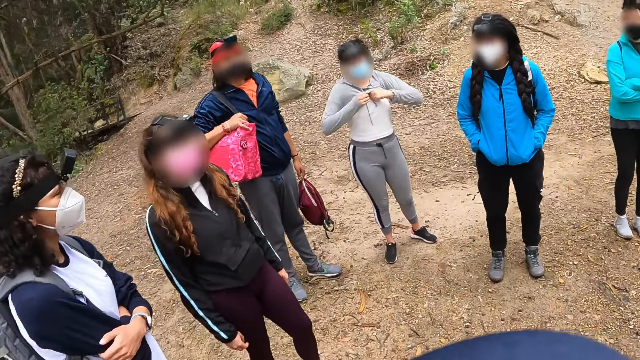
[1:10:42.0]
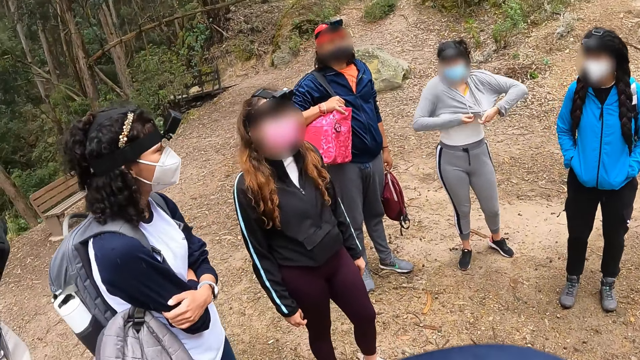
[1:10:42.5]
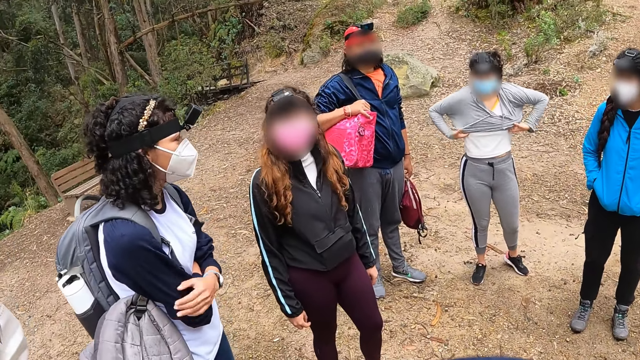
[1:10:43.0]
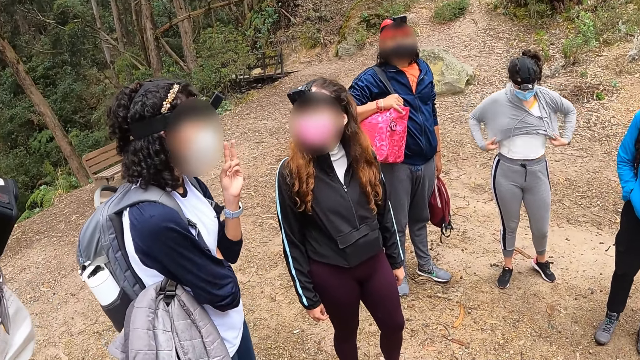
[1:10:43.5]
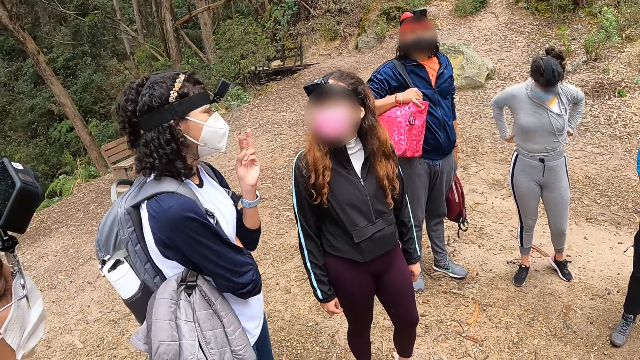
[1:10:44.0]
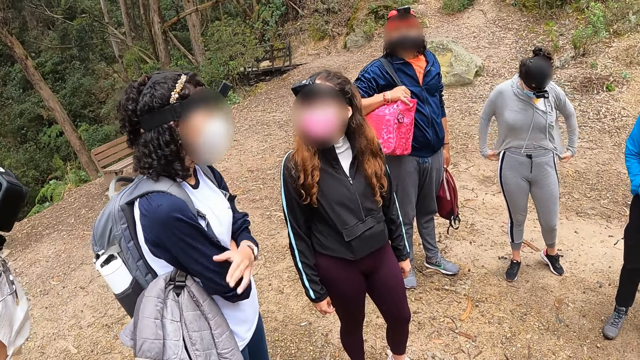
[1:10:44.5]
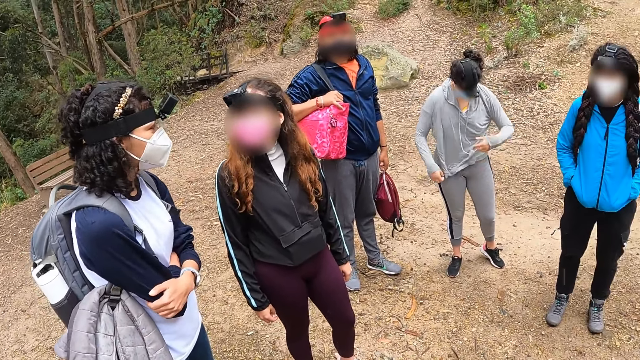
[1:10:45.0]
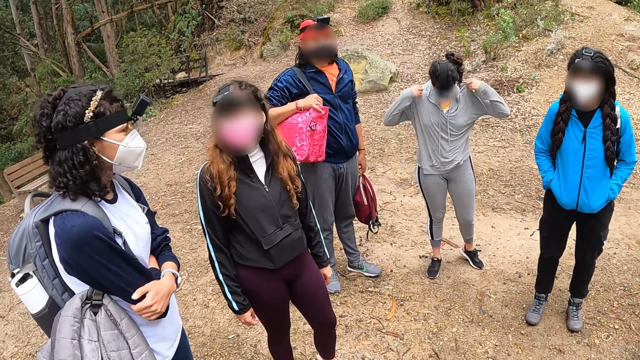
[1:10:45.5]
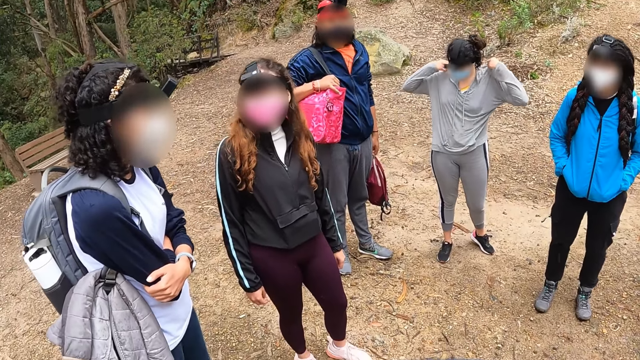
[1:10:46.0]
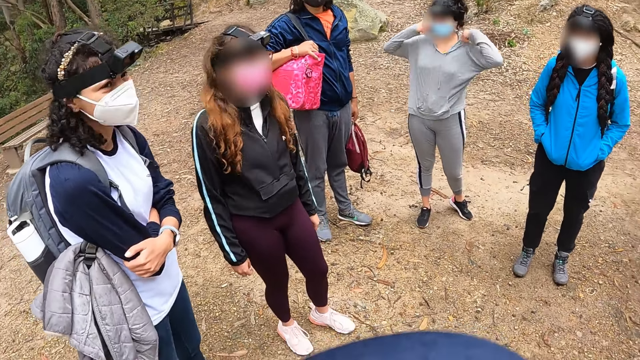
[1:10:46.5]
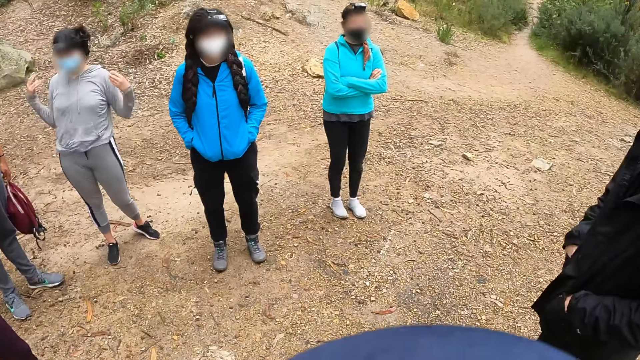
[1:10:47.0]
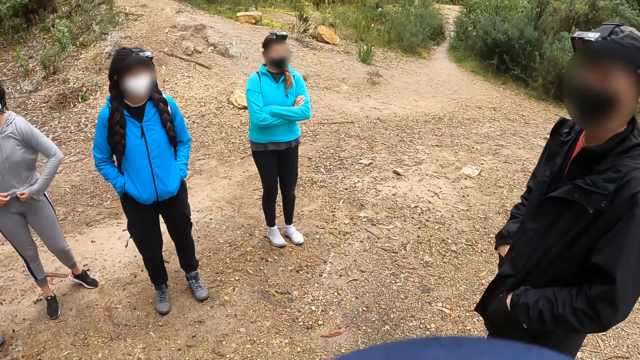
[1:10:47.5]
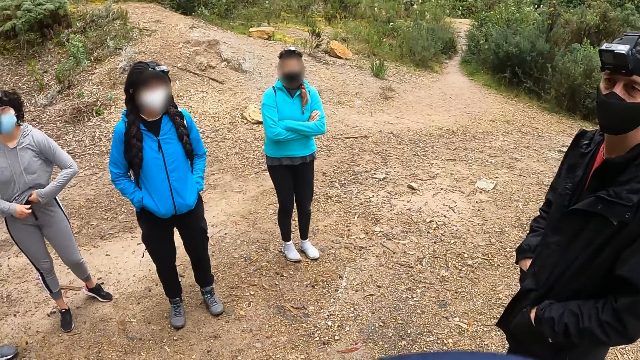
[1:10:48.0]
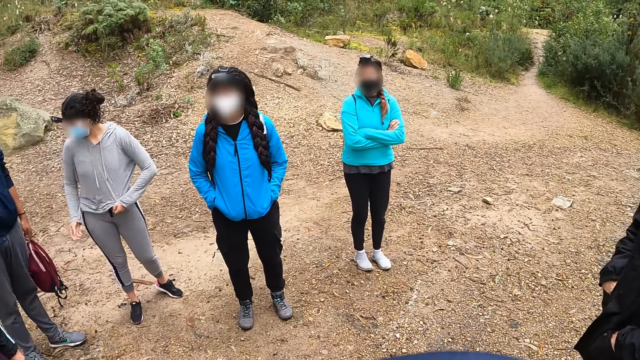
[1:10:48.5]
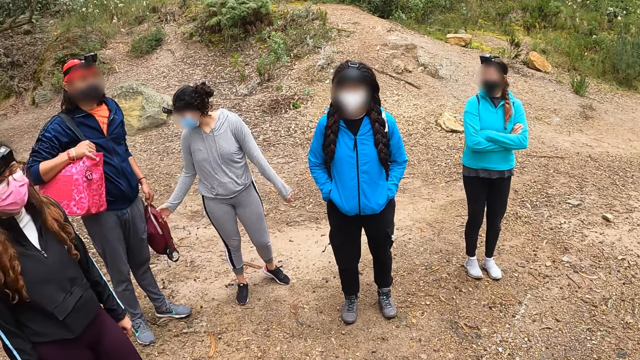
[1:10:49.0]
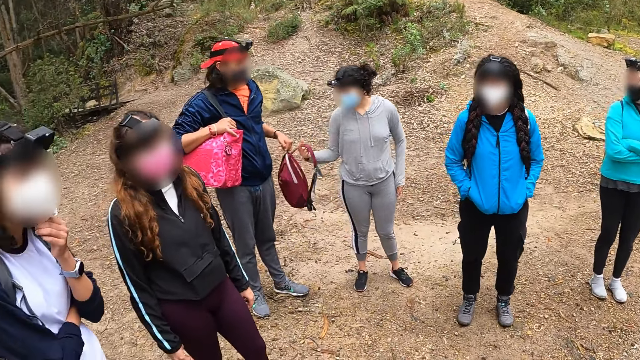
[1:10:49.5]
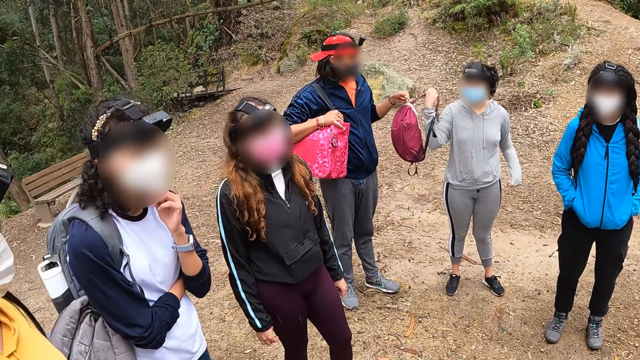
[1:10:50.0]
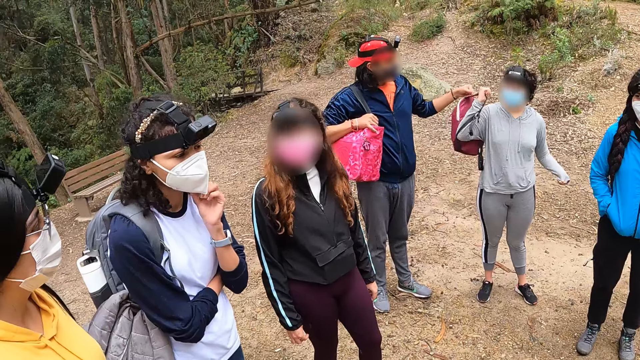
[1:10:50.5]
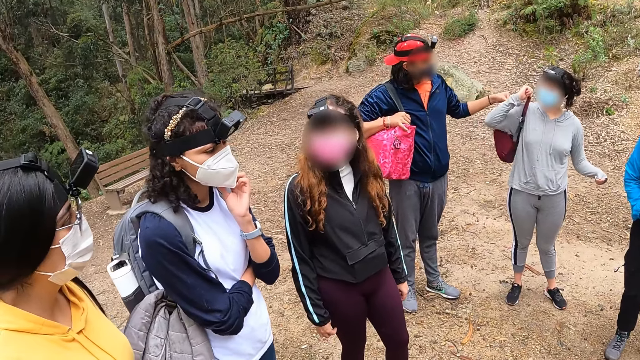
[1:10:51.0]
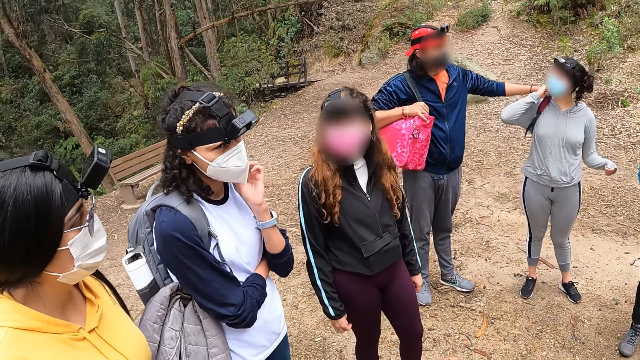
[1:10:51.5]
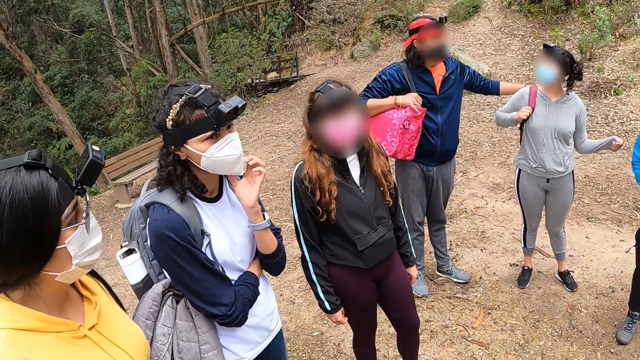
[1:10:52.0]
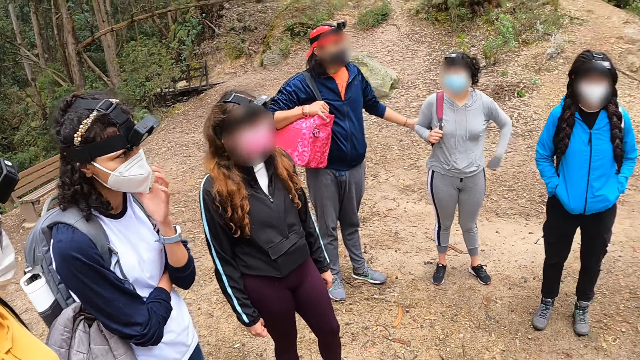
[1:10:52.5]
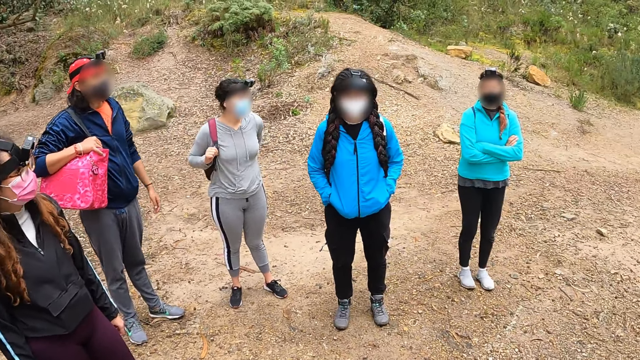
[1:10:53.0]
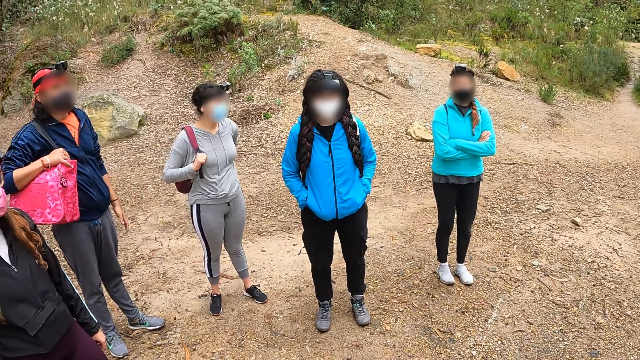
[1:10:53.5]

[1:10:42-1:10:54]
A lady raises the left hand. The lady lowers the hand. A woman wears the bag over her shoulder with her right hand. Another woman assists the first woman with her left hand.

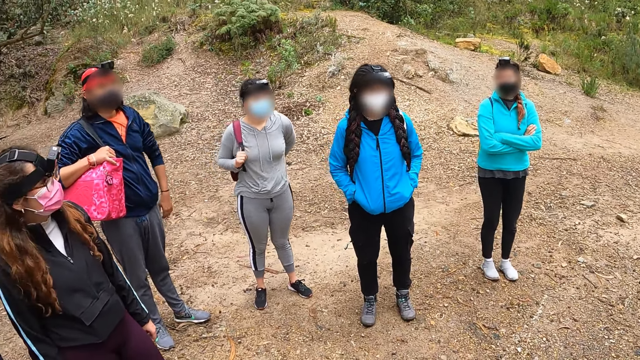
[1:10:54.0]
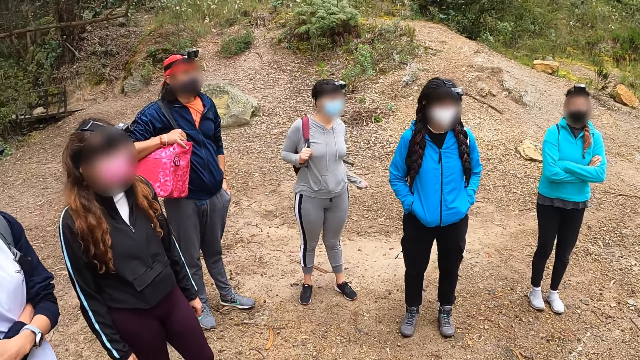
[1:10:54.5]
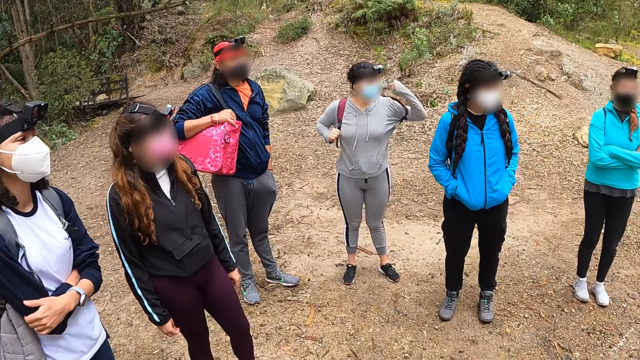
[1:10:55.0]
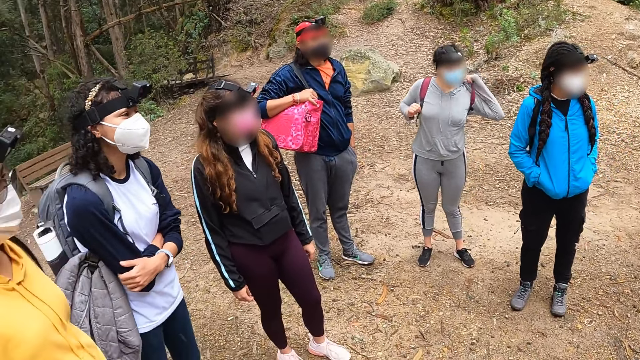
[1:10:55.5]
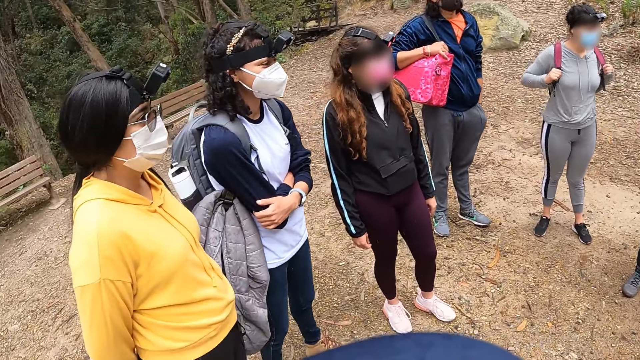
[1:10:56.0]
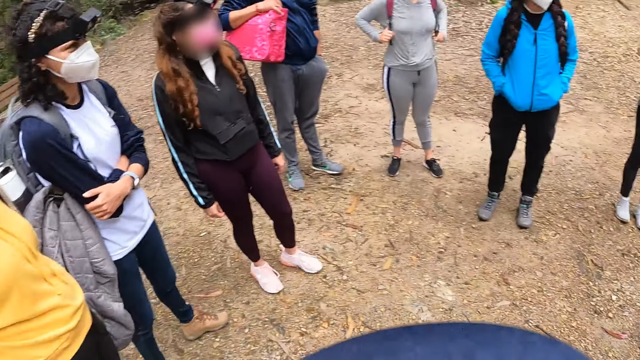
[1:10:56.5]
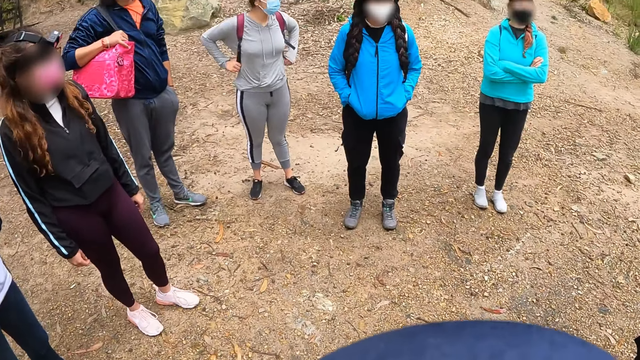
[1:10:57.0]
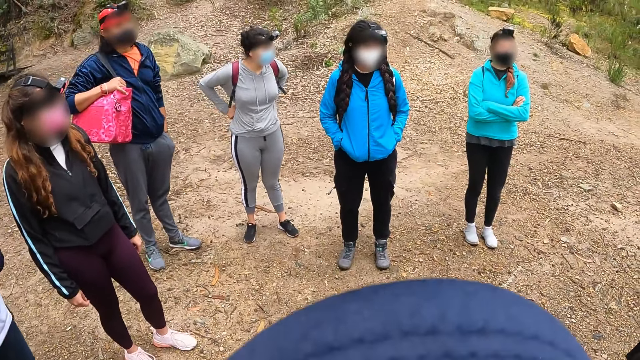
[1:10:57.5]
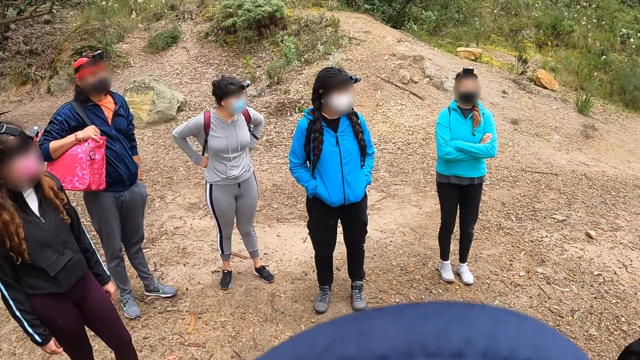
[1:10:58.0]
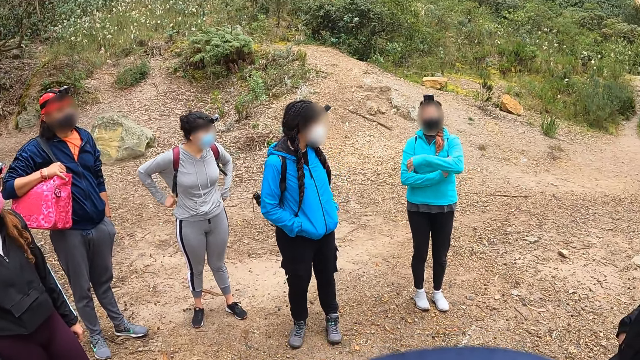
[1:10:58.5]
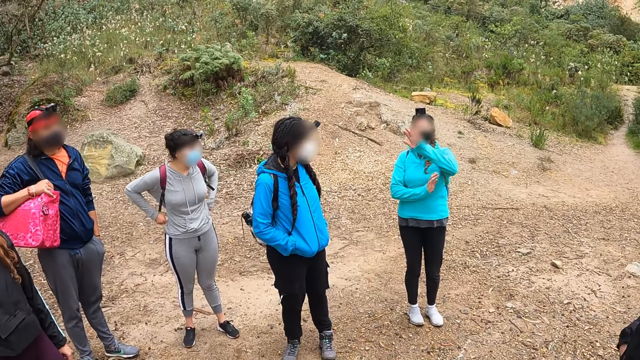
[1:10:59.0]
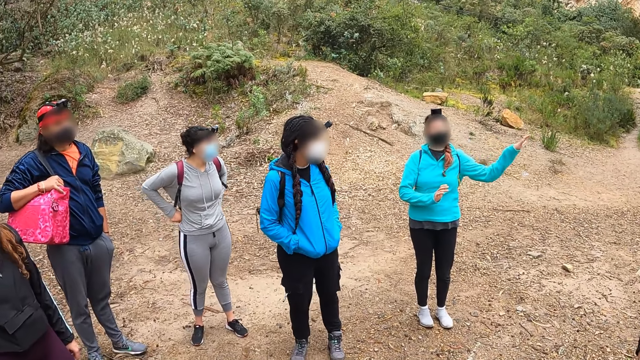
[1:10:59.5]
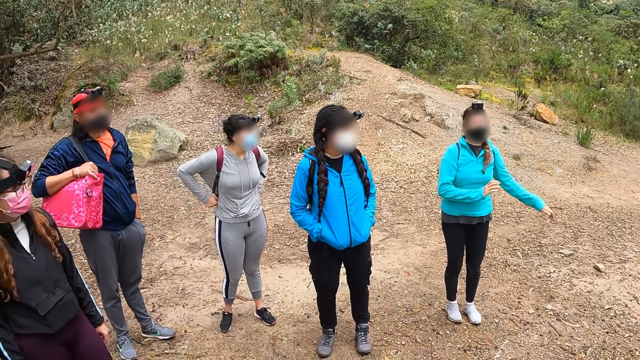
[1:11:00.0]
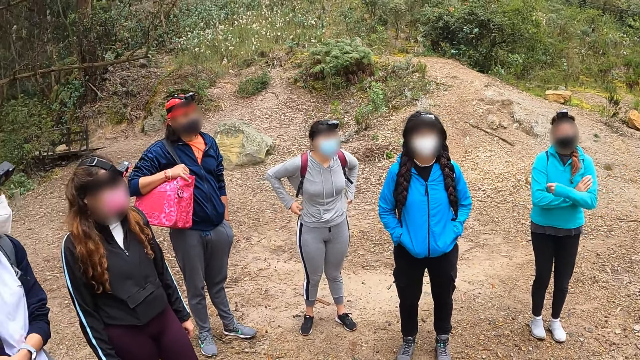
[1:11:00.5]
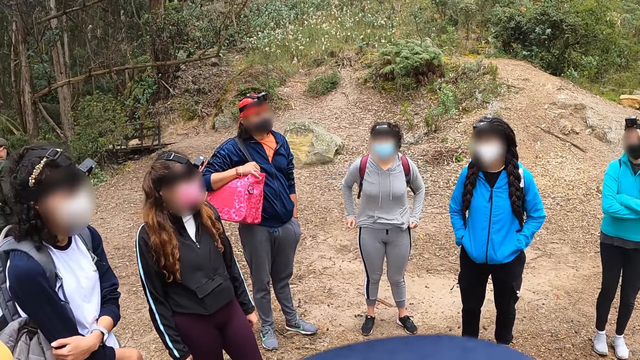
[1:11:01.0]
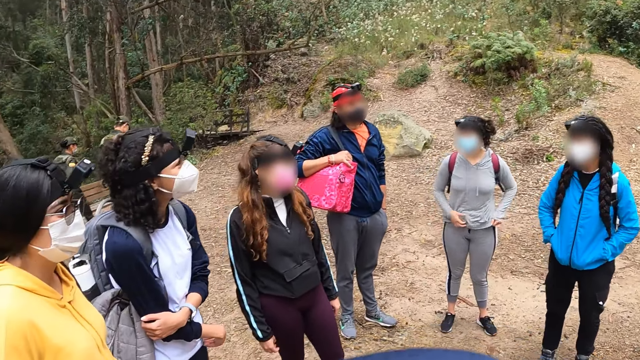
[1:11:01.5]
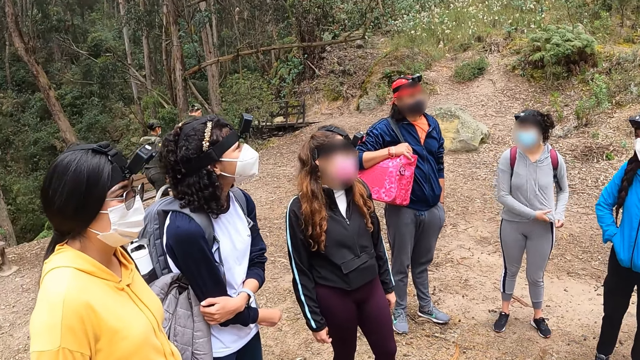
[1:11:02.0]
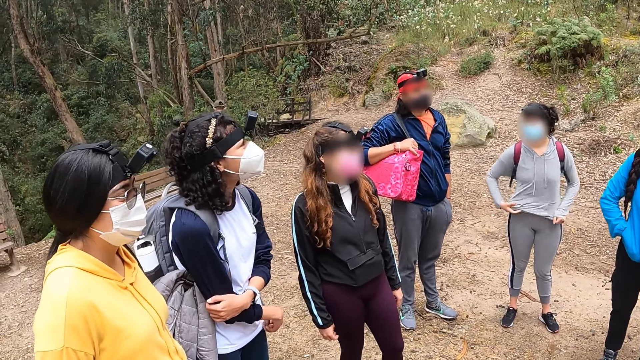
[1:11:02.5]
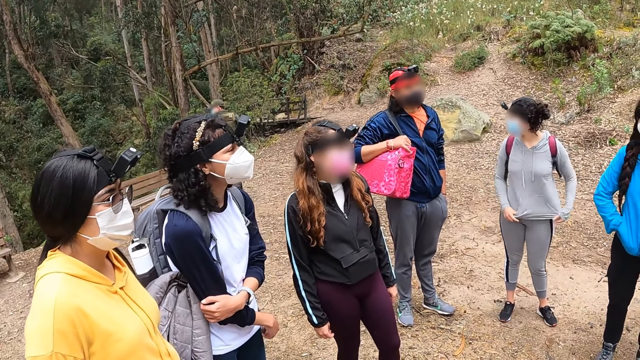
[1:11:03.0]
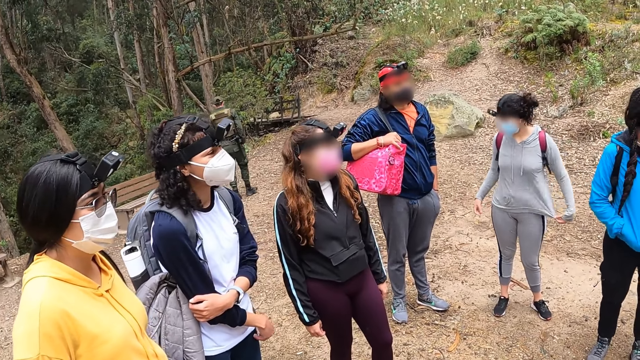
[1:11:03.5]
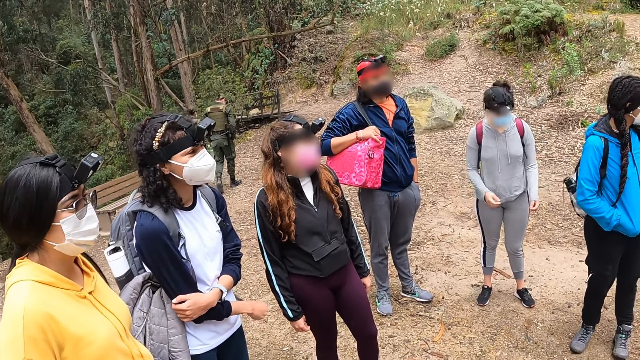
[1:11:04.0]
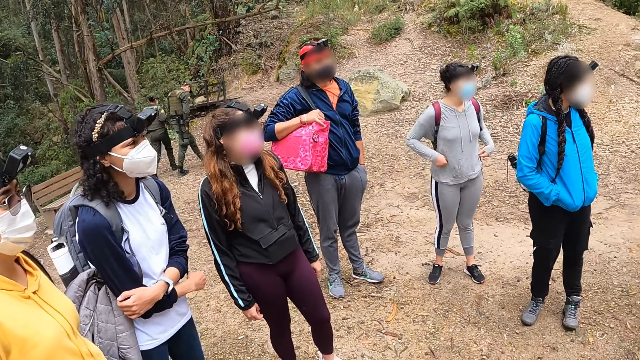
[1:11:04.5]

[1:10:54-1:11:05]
A lady gestures with the right hand.
